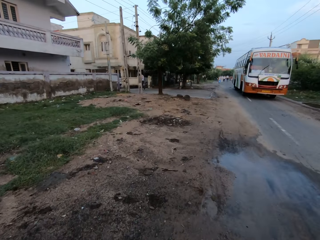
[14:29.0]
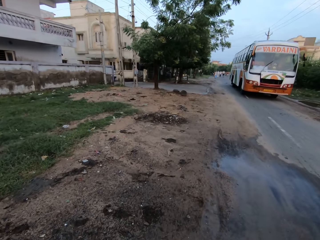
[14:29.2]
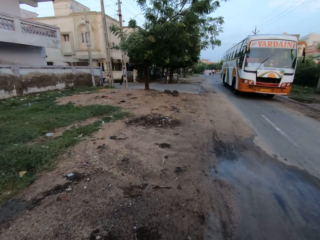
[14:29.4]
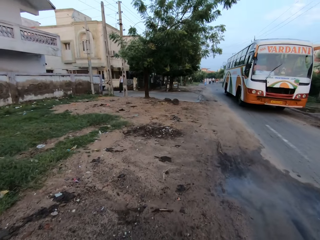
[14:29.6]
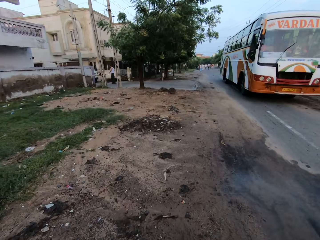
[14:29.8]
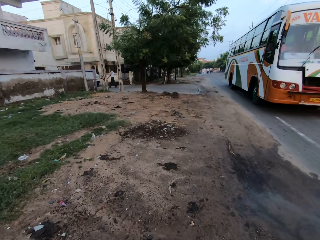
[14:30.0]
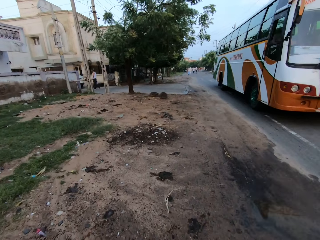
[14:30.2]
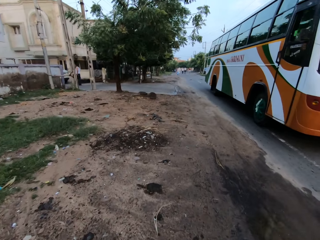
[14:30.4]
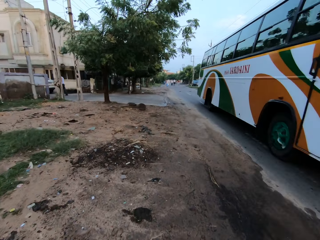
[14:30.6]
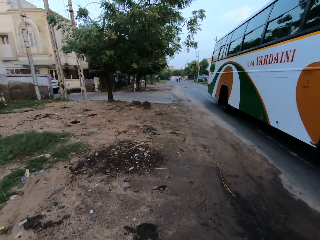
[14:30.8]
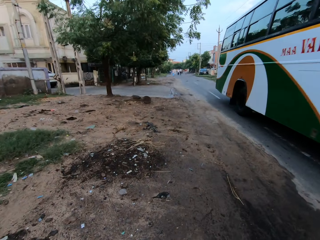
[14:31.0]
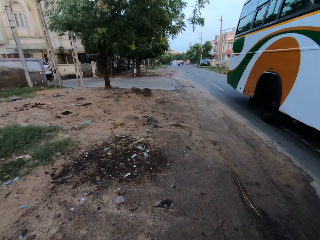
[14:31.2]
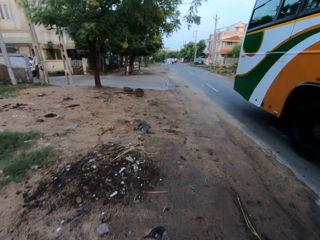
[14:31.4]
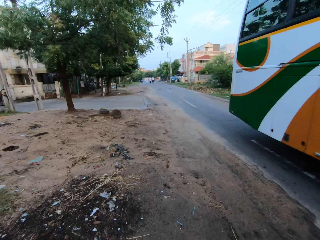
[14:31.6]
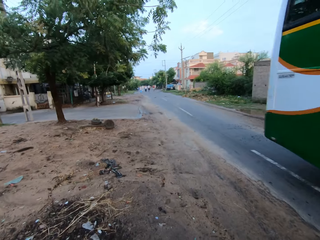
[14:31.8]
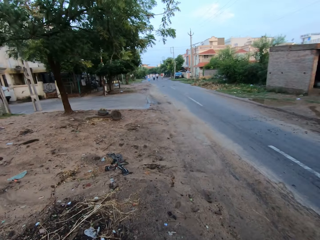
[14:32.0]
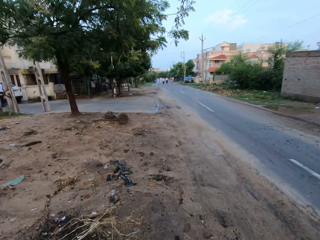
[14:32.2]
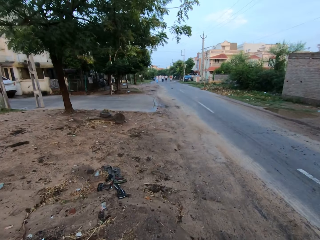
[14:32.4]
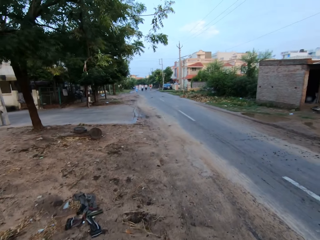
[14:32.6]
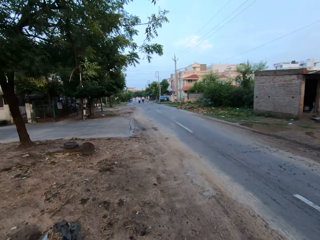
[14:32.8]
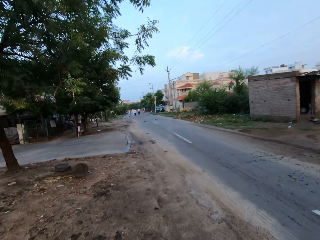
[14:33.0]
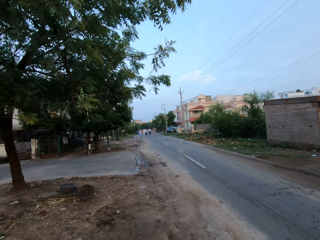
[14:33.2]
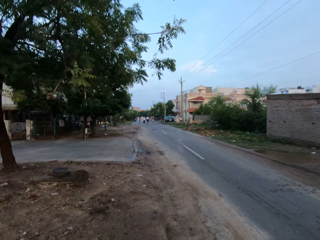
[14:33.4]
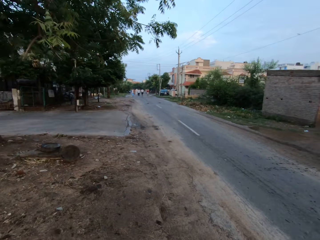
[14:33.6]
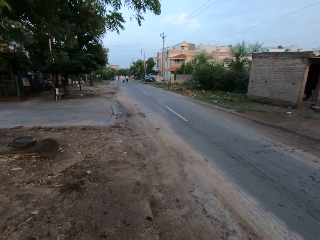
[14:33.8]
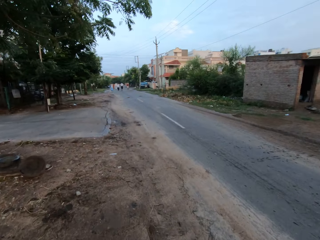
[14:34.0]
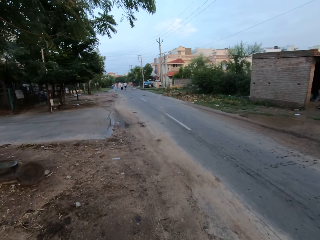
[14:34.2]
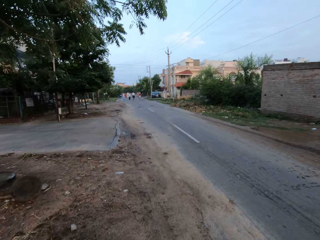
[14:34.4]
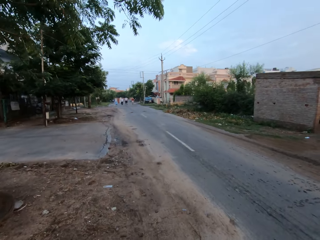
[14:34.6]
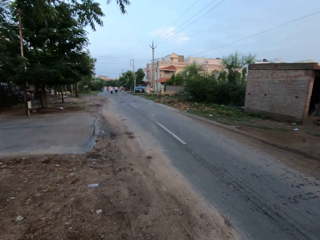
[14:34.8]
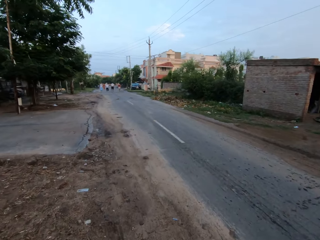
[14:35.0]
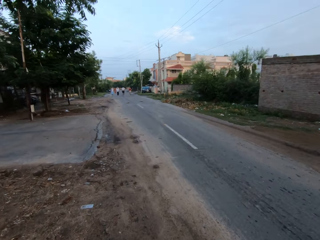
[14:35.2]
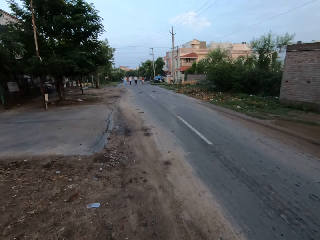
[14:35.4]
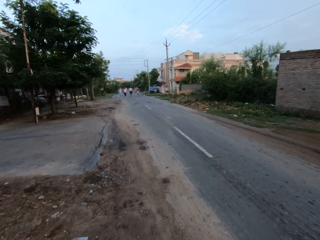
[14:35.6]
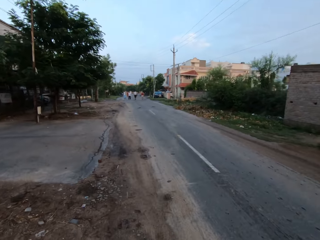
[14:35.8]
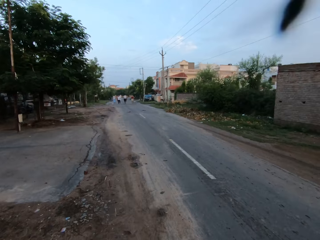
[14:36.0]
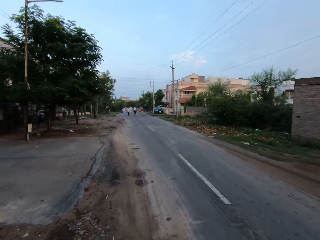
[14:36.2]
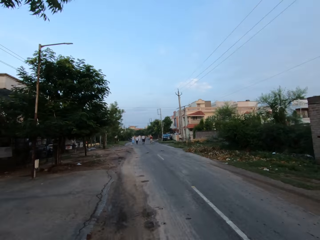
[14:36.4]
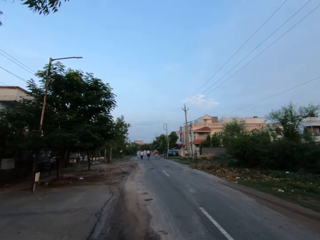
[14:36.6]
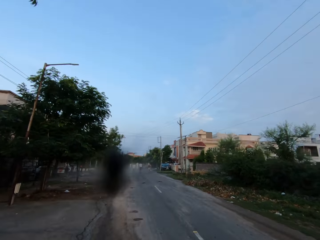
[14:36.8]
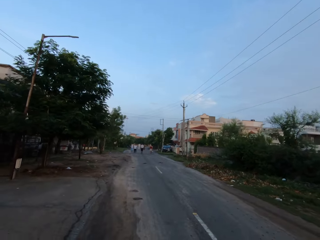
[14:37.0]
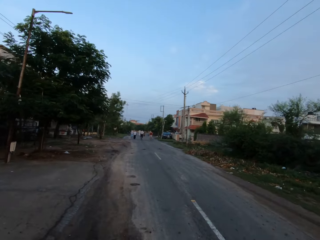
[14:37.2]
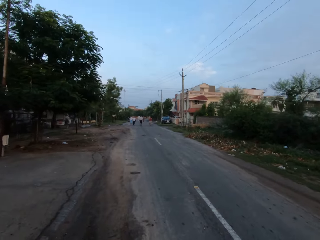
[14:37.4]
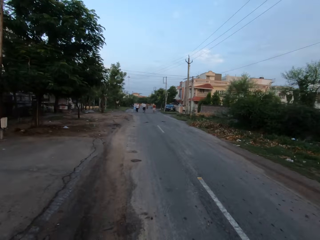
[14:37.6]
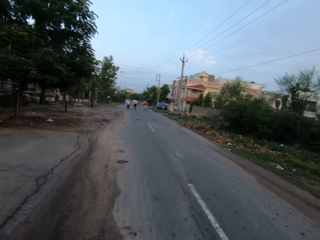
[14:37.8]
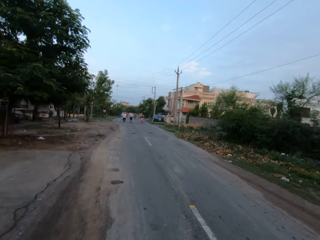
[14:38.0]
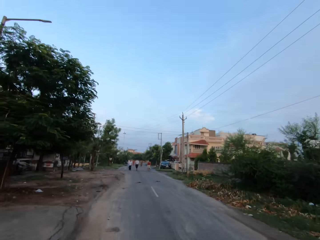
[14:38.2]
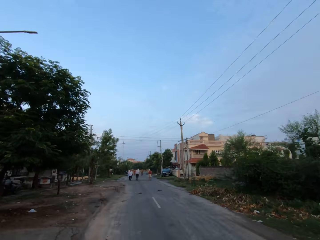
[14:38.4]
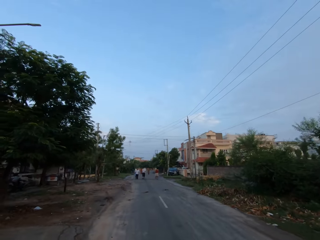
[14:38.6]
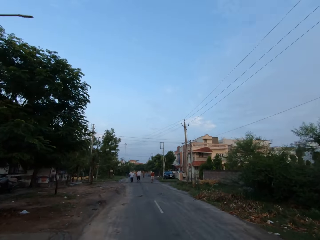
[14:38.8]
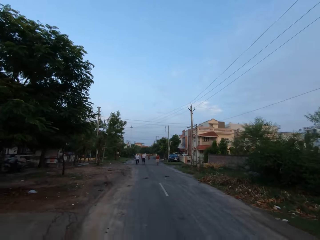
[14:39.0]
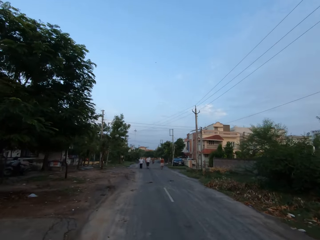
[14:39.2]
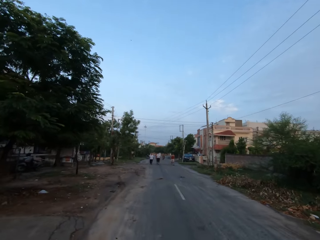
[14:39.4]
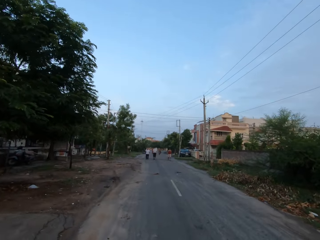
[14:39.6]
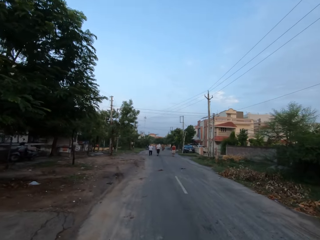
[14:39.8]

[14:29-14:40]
The camera wearer walks on the road. A white bus drives past the camera wearer. The camera wearer converses with a man.

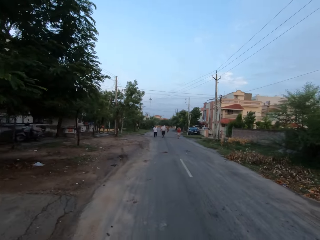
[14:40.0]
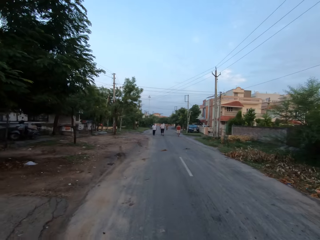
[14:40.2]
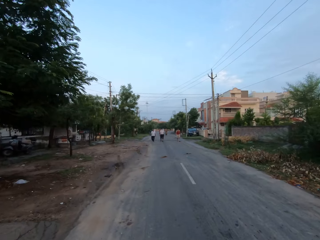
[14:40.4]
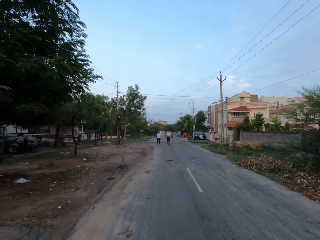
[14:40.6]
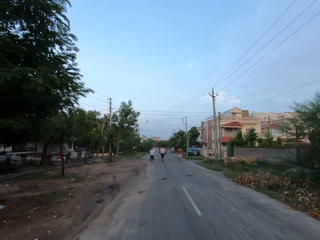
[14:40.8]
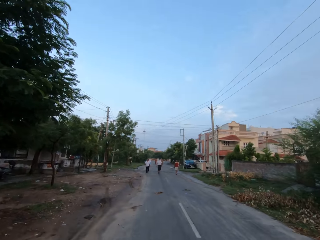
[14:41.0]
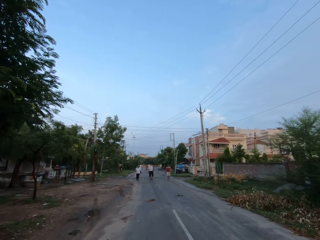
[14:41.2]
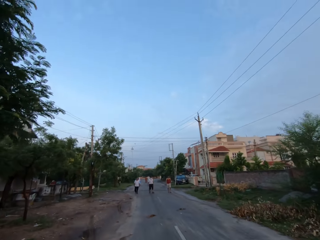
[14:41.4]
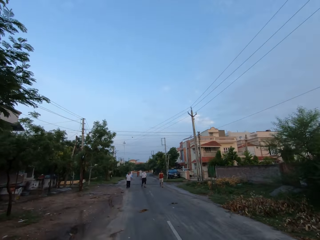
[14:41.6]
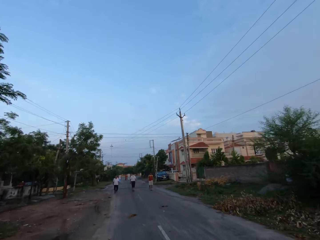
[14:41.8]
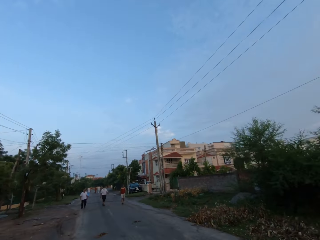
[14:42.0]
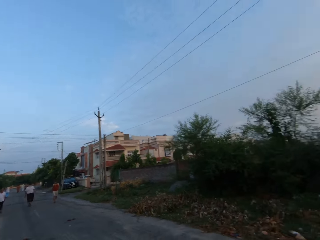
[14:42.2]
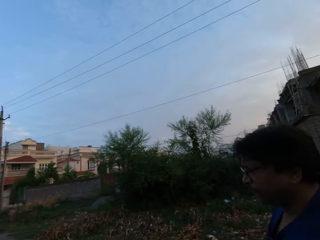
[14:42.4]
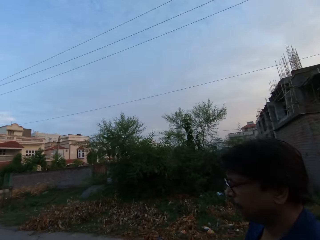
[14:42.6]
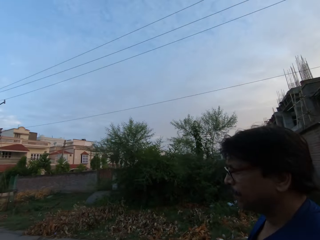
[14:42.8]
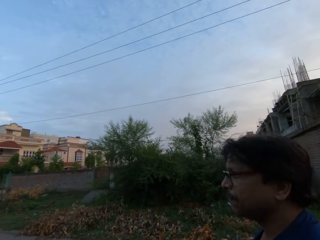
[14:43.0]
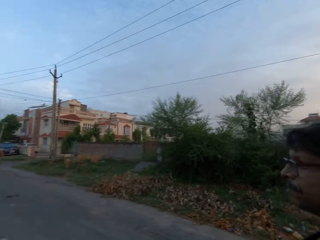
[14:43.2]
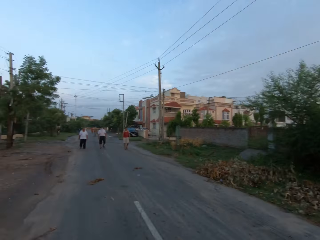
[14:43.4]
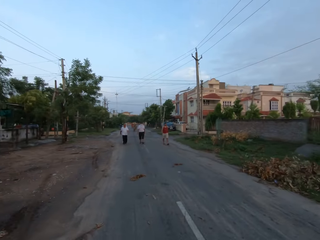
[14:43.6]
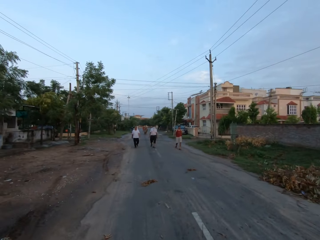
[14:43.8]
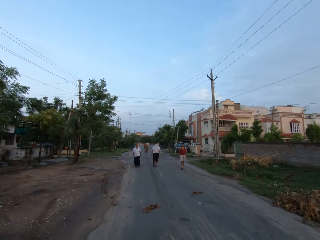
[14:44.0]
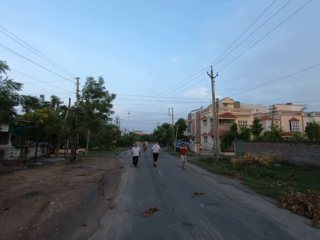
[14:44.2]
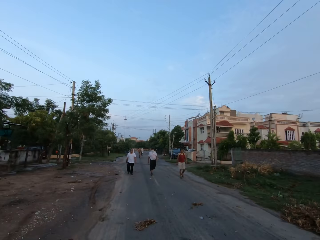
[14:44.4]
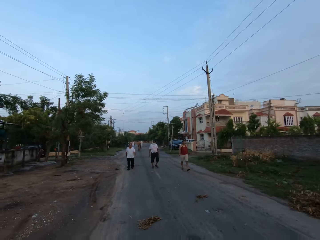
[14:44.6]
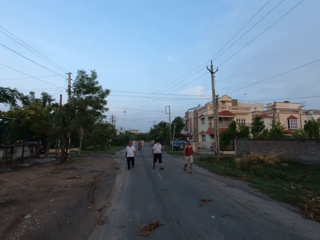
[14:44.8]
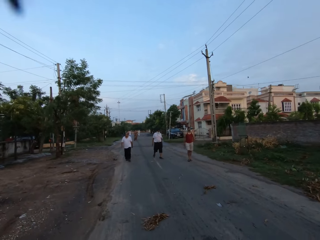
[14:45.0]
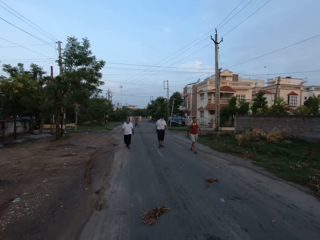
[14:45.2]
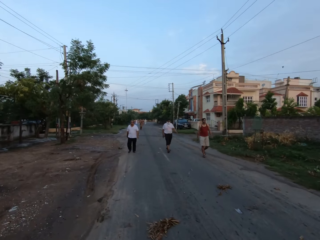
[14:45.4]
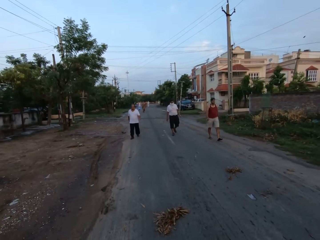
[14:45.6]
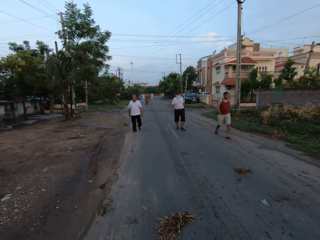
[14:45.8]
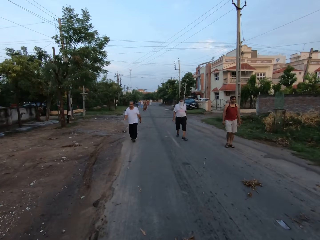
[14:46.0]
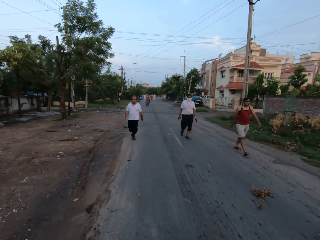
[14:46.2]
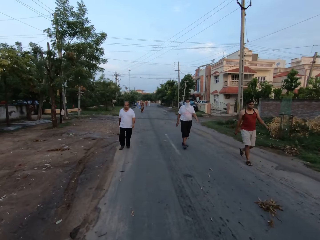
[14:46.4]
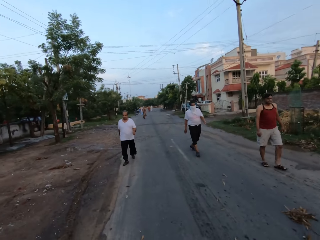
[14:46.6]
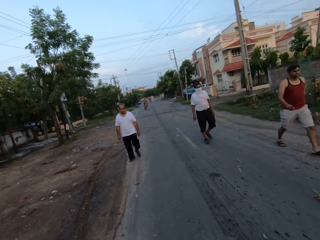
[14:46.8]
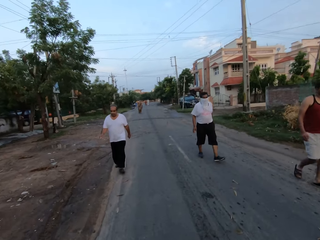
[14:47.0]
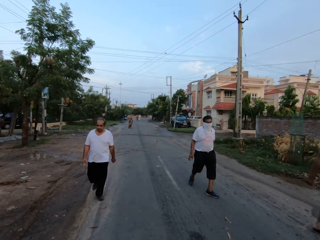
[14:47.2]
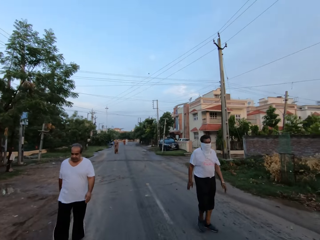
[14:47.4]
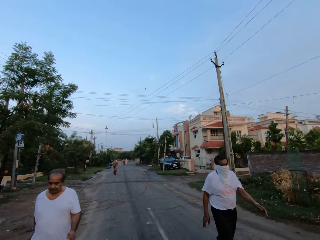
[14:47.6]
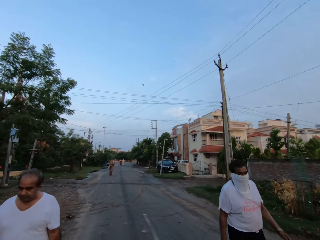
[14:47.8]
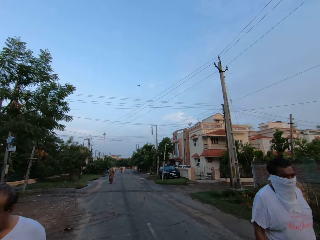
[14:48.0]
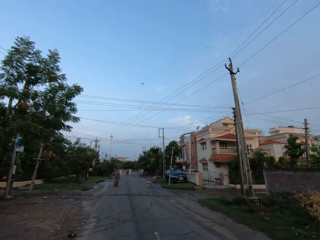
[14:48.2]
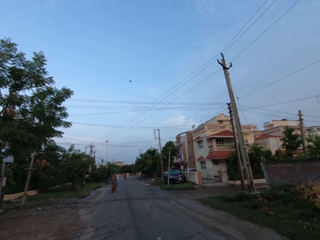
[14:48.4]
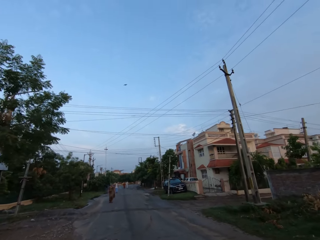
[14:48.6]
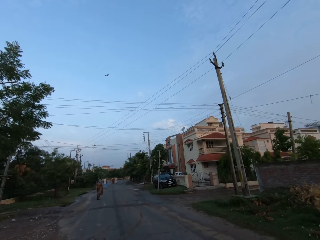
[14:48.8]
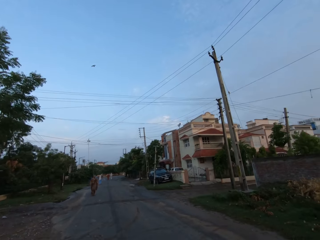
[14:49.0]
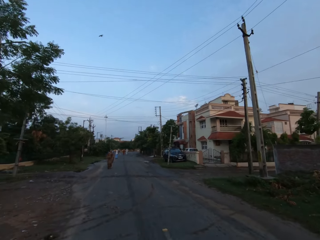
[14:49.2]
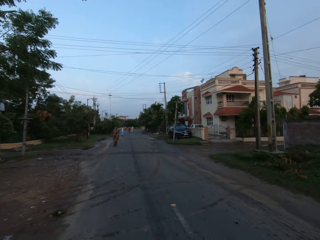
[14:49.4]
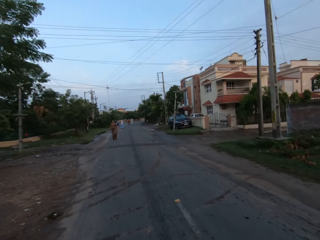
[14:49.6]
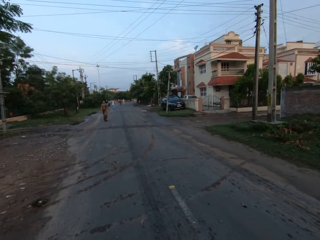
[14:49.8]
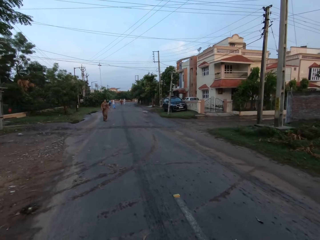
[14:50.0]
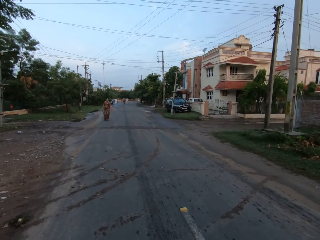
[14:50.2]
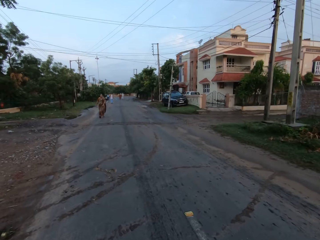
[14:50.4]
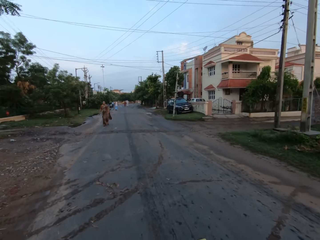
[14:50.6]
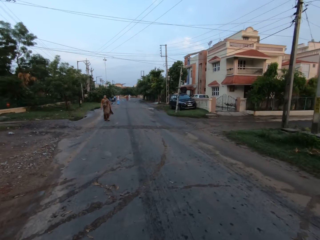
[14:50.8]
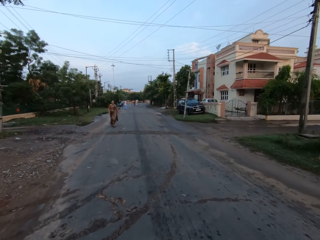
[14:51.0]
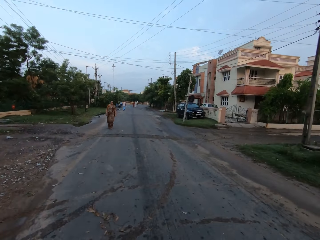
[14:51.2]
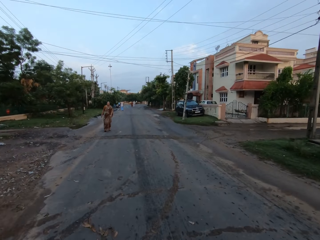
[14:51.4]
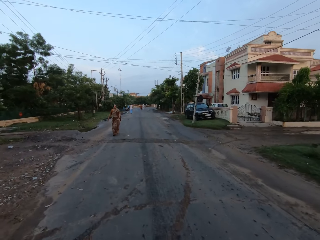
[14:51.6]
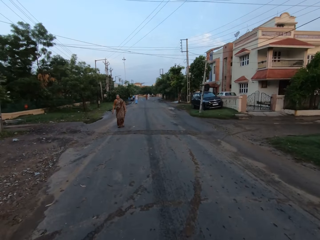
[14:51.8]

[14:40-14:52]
The man walks on the road. Another man walks past the camera wearer. Another man walks past the camera wearer. Another man walks past the camera wearer.
